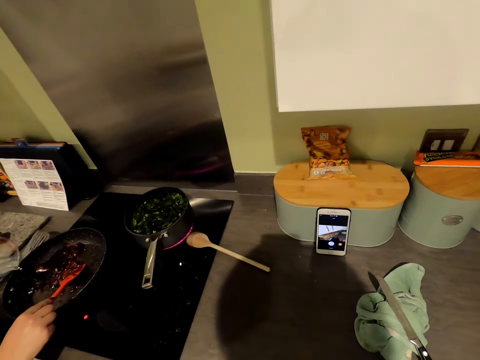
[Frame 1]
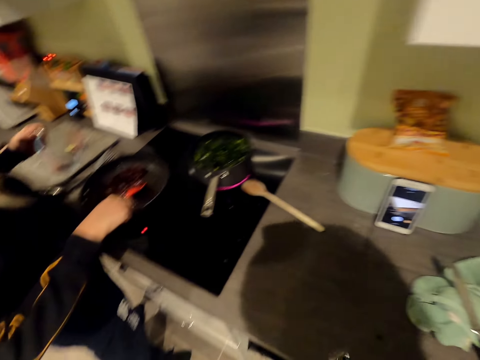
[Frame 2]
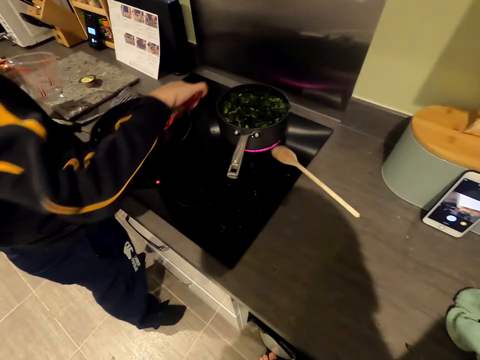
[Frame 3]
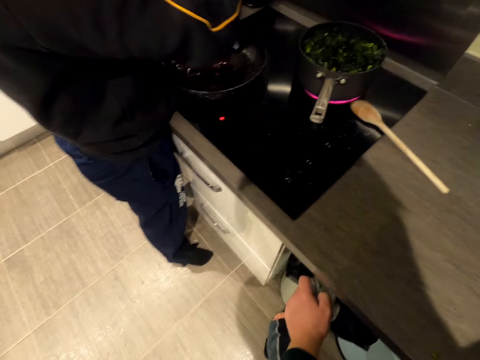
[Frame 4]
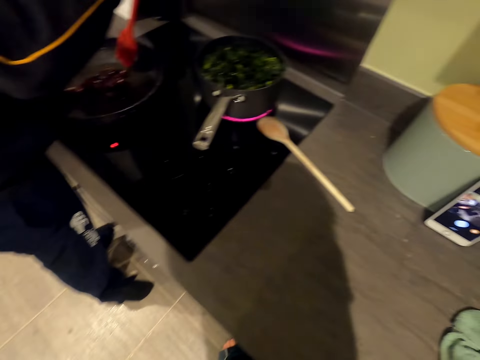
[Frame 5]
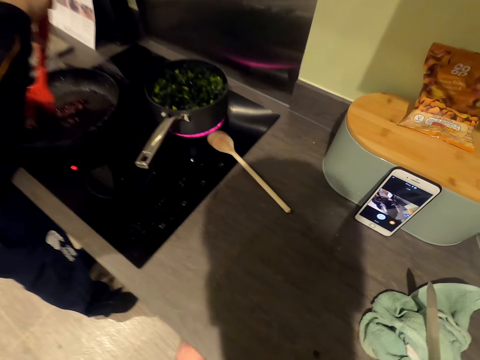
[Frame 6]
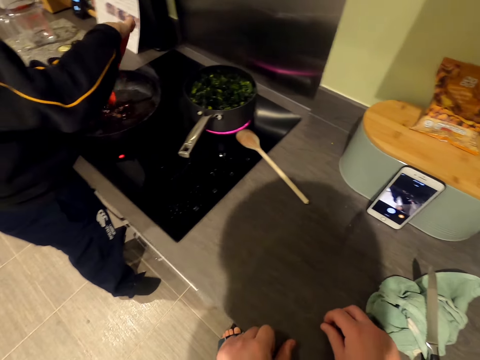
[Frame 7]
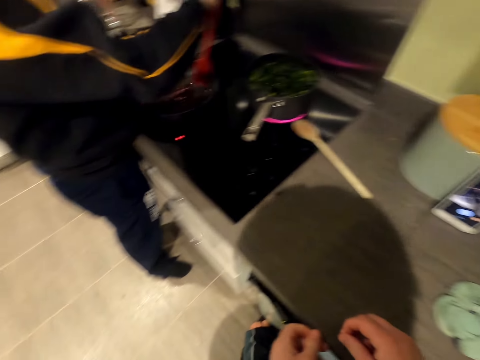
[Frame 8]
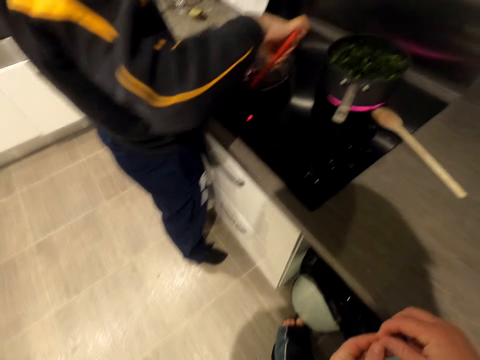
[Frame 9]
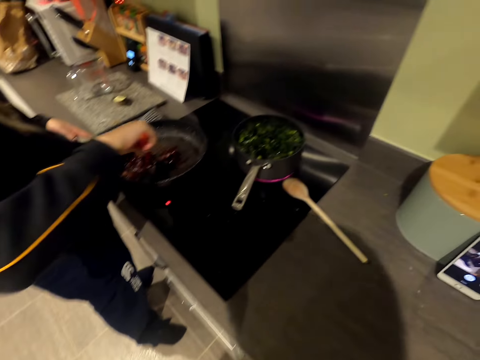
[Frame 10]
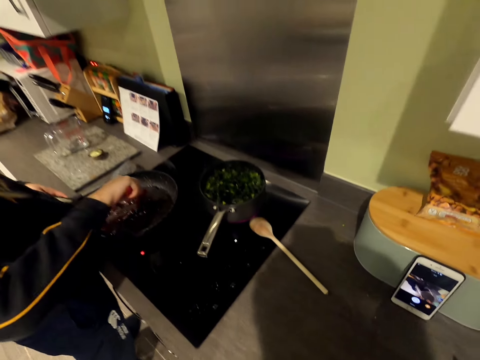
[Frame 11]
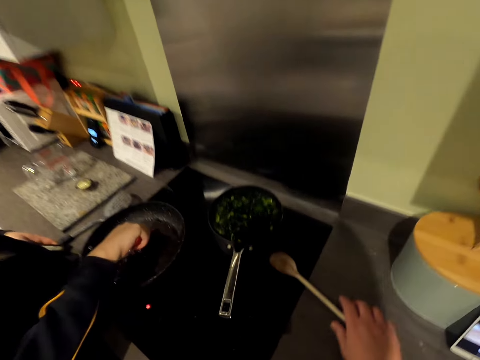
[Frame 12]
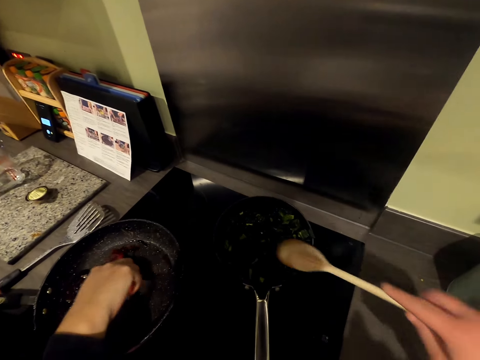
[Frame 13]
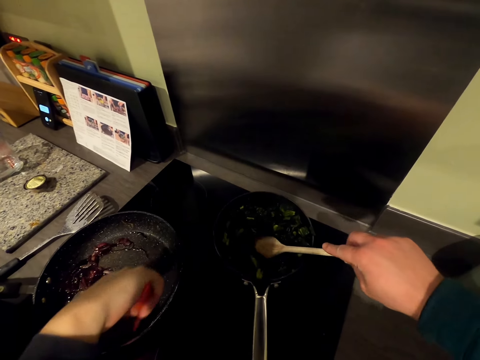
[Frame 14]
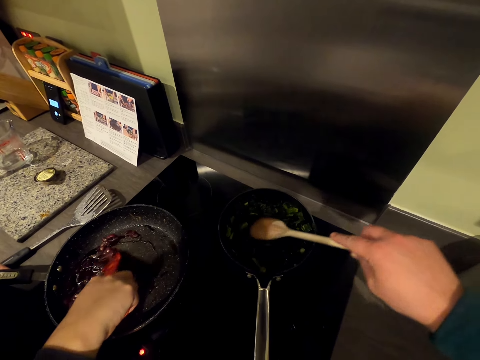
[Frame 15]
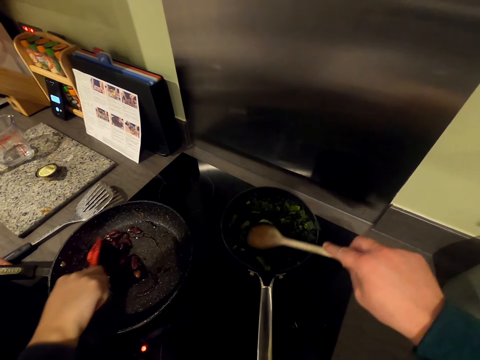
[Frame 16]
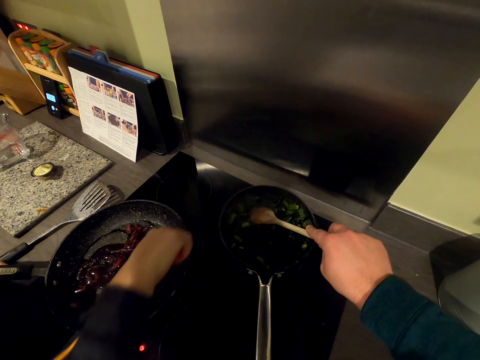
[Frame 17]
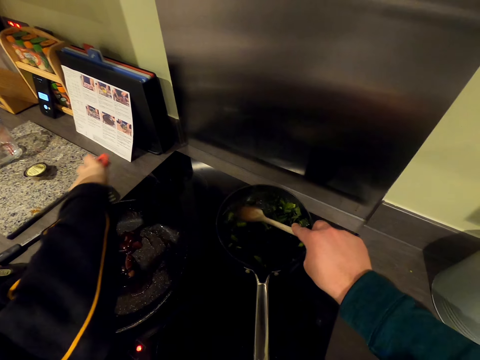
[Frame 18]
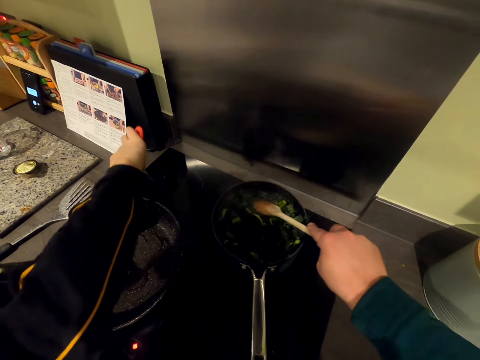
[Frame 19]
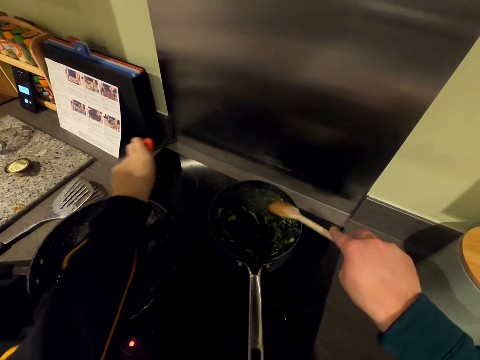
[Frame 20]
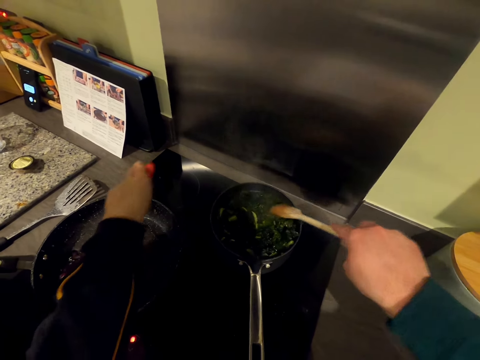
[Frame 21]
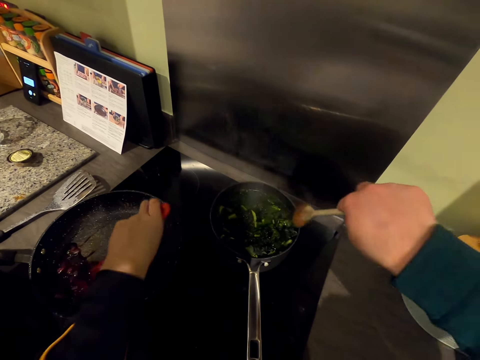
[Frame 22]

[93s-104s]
The camera wearer picks a packet of something. They move around. A man holds a jug, stirs something. The camera wearer moves a hand. They pick something from the counter. They put the package in the dustbin. They pick a cooking stick. They press the vegetables. The man stirs the food.

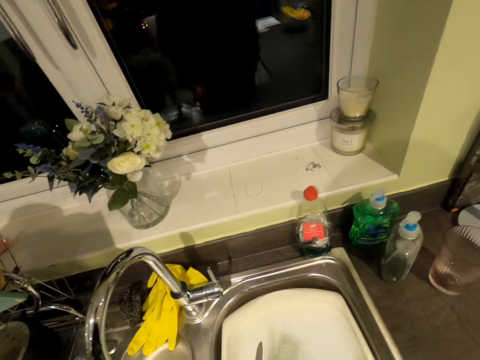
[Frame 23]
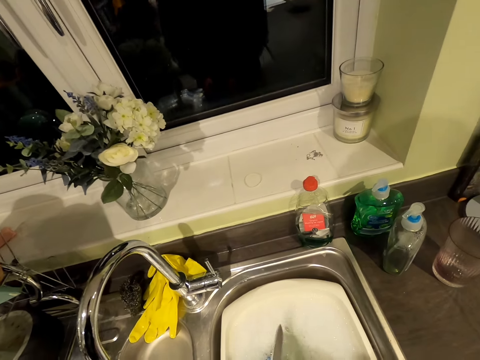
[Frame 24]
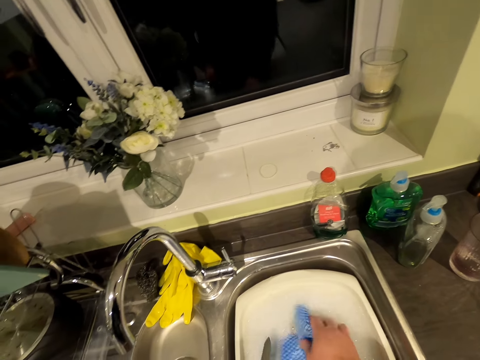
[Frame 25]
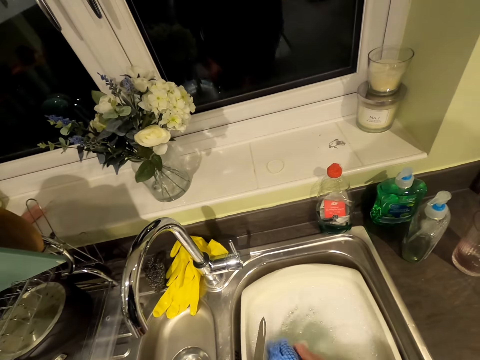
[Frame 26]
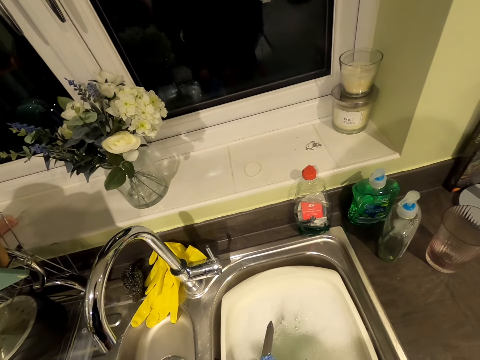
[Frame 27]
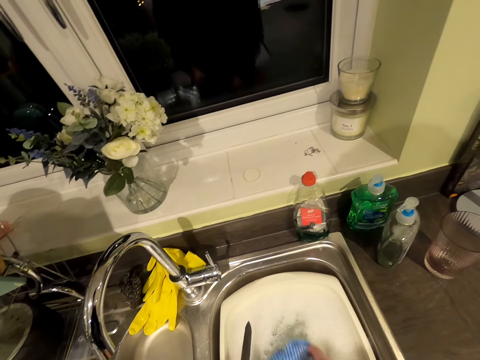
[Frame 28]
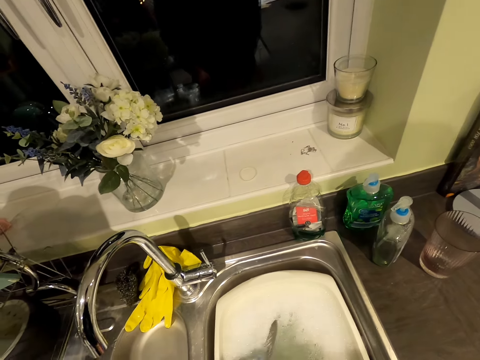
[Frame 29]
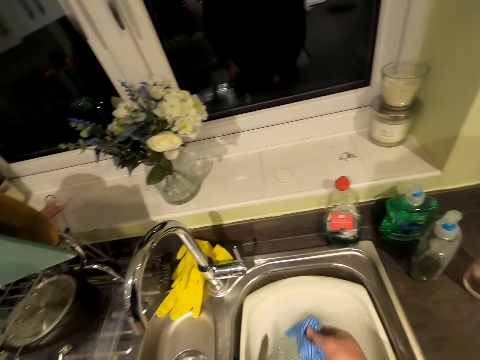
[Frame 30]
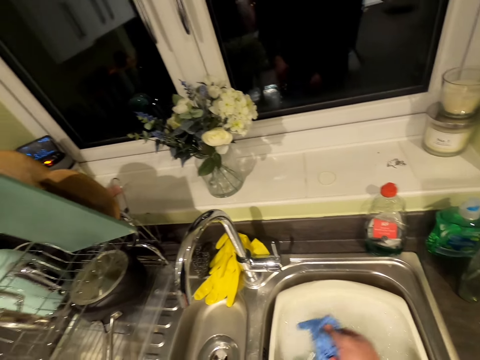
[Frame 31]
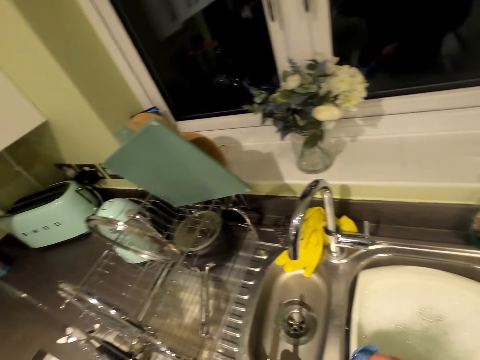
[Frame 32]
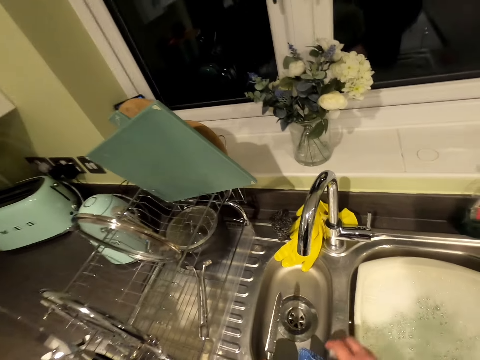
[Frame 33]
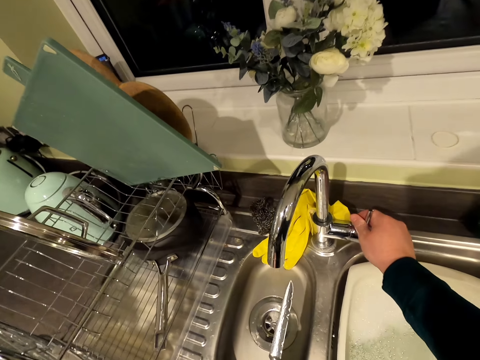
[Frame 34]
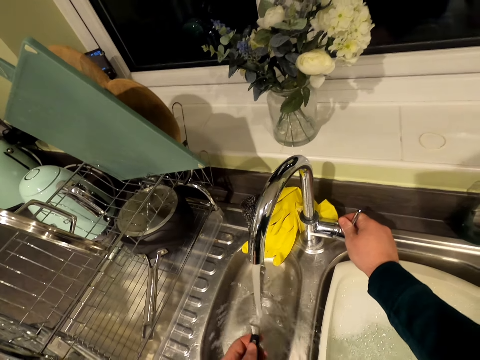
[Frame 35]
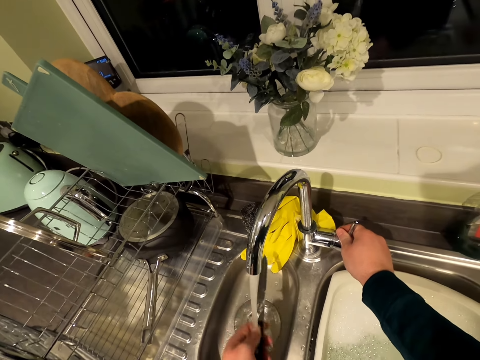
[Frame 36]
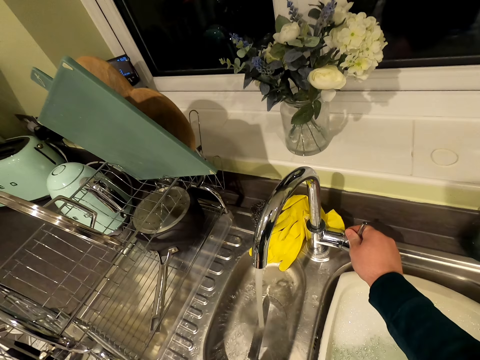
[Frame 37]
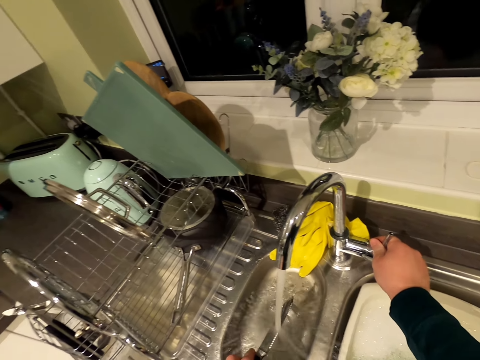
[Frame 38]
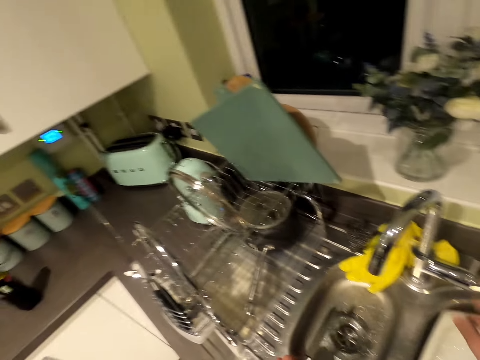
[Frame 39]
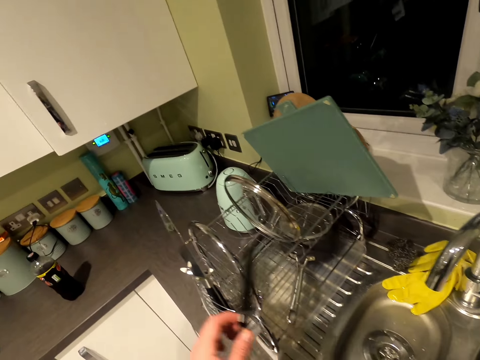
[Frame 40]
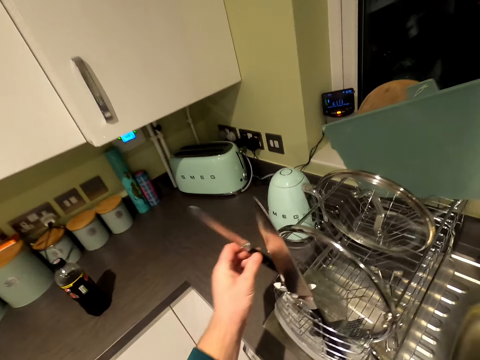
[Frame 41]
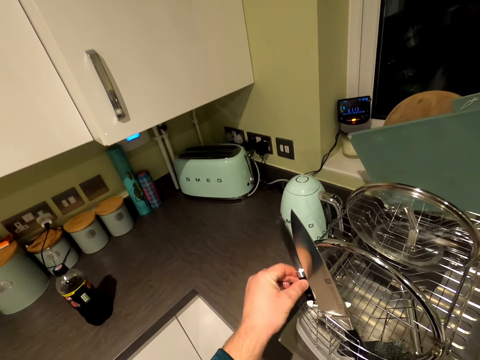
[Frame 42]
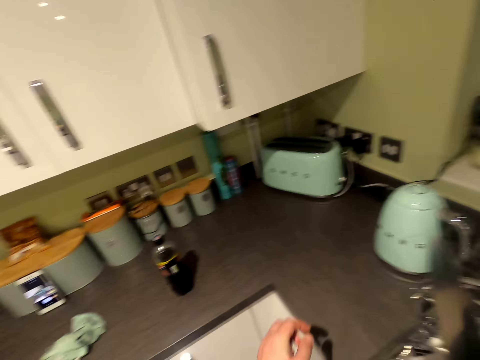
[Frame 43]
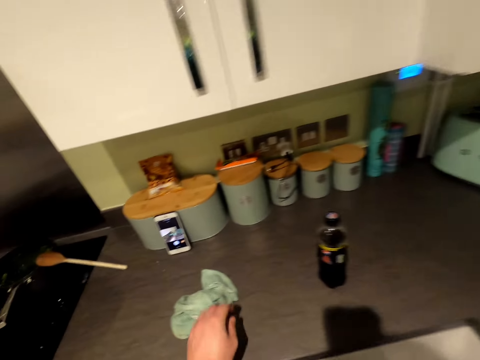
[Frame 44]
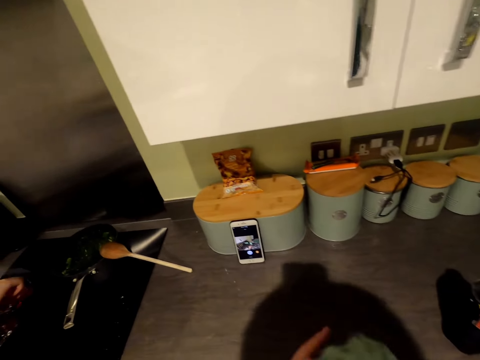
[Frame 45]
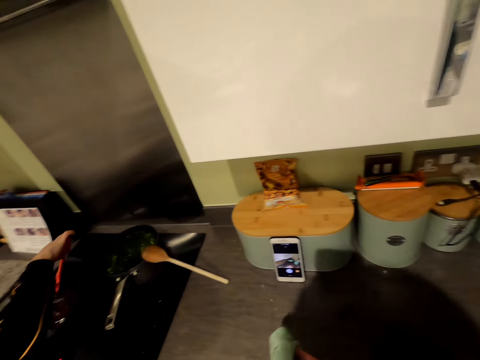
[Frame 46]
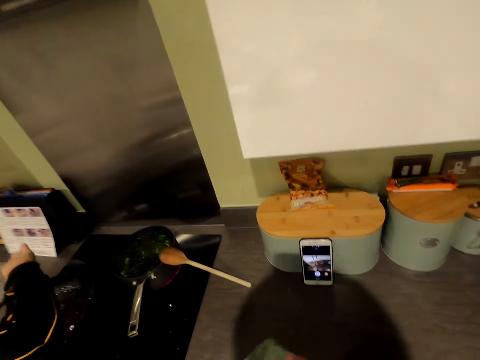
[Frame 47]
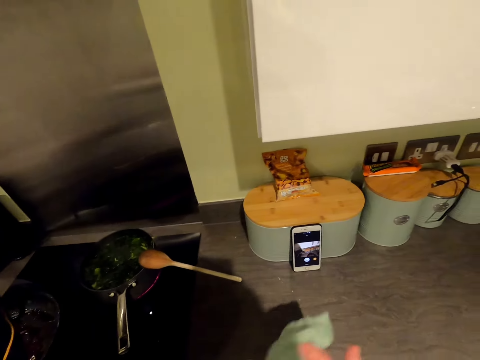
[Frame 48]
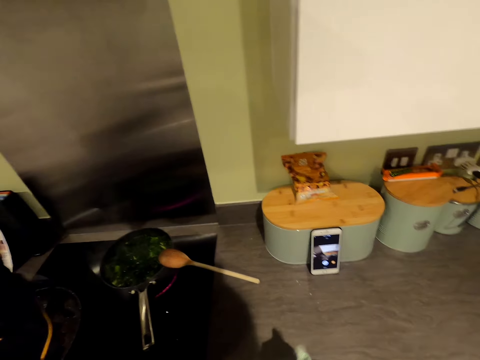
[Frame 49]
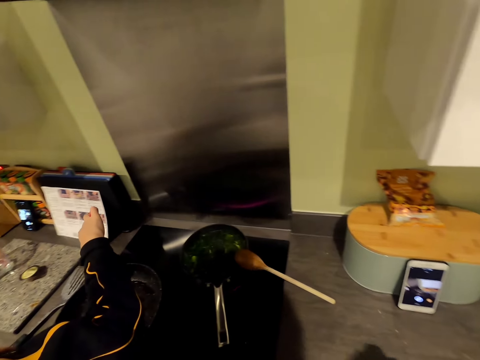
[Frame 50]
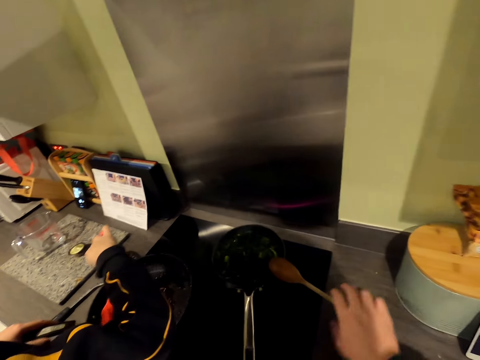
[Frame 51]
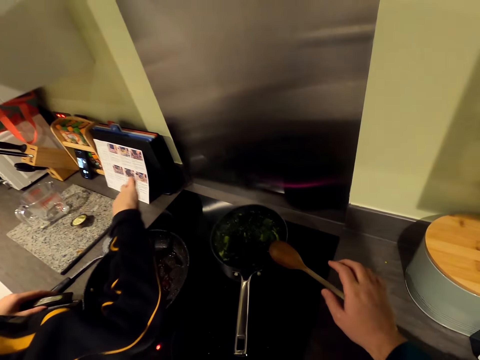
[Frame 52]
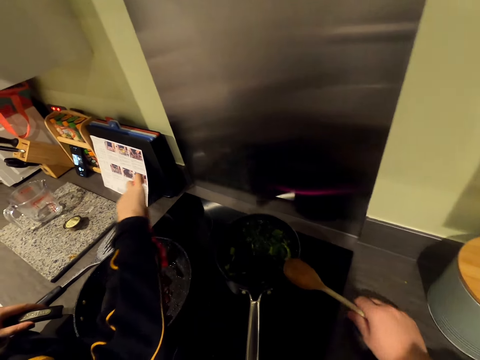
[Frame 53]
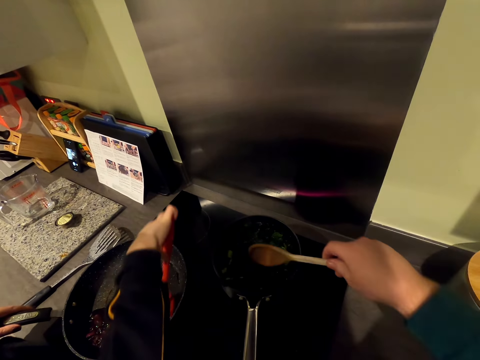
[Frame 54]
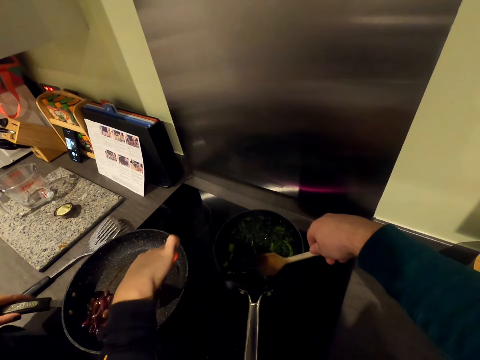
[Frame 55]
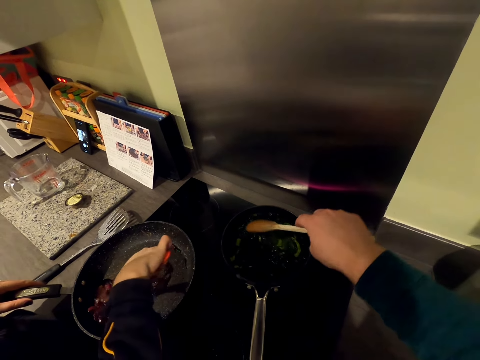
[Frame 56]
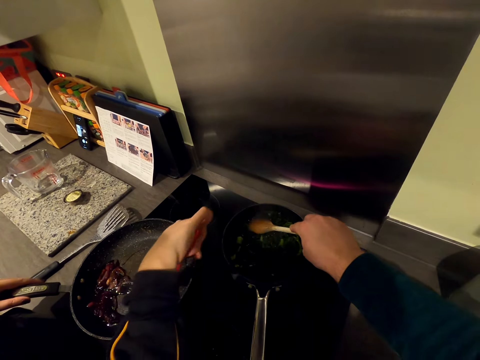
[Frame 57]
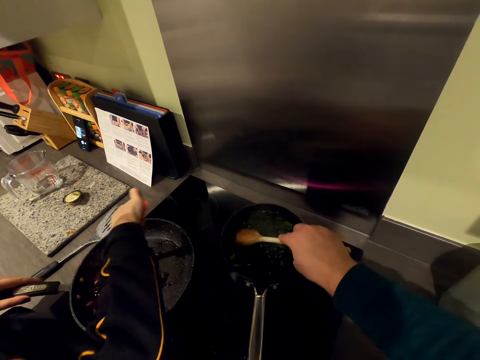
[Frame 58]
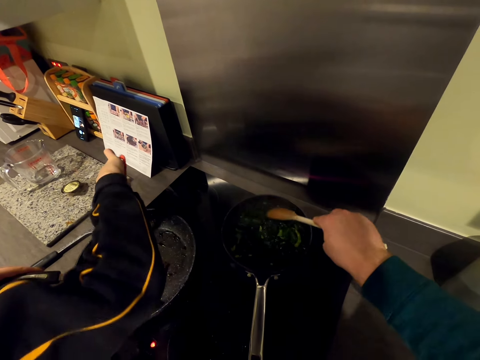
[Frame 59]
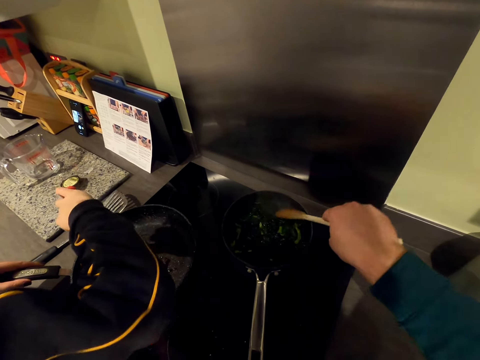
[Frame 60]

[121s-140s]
The camera wearer dips a kitchen towel in a basin. He washes the knife in the sink. He opens the faucet, rinses the knife, closes the faucet. He puts the knife on the utensil rack. He moves around. He picks the kitchen towel. A man talks to the camera wearer. The camera wearer wipes his hands. He picks a cooking stick. He presses the vegetables.
